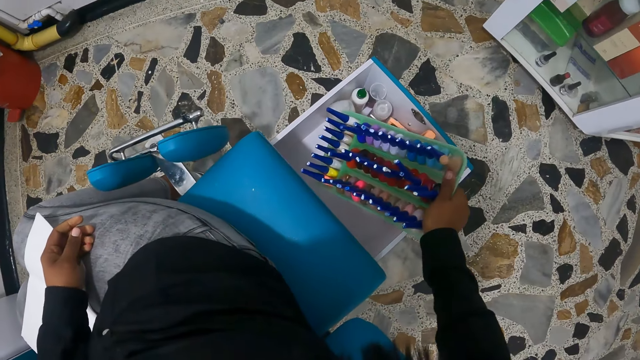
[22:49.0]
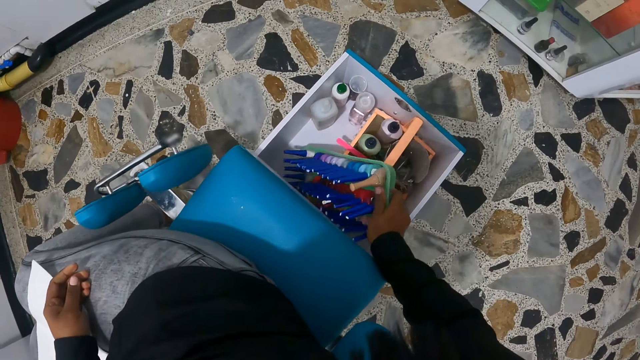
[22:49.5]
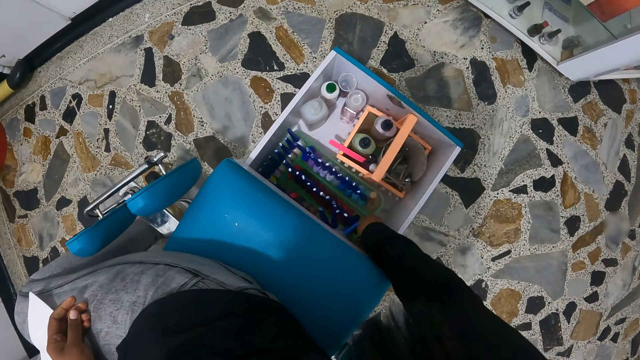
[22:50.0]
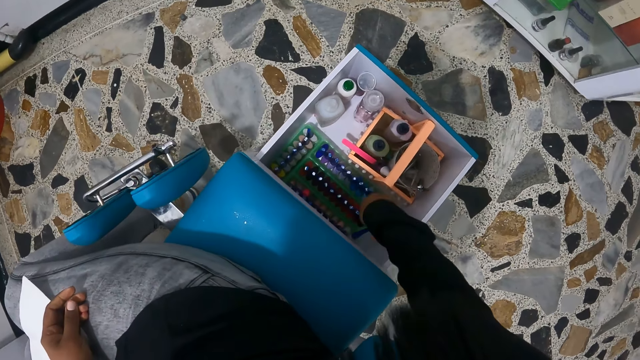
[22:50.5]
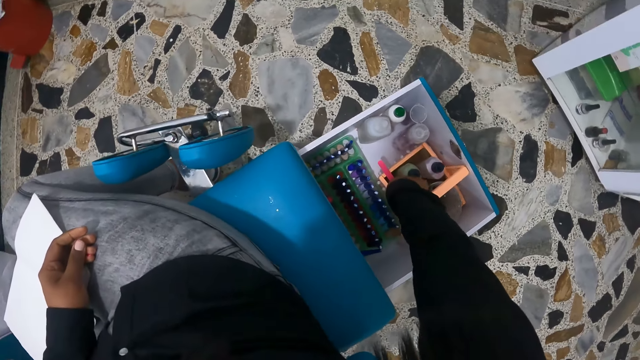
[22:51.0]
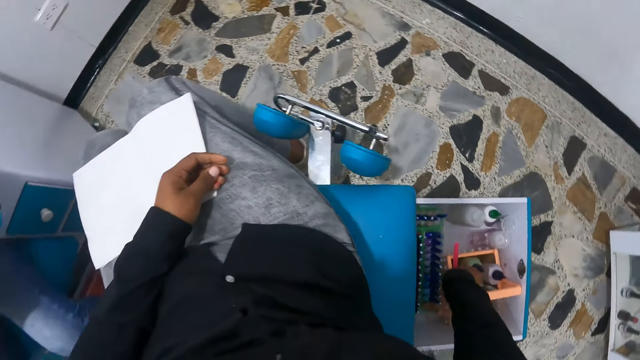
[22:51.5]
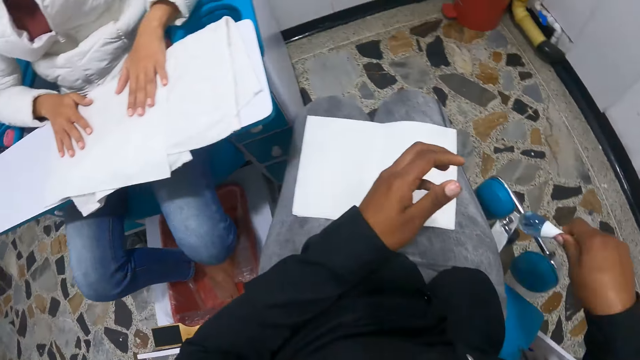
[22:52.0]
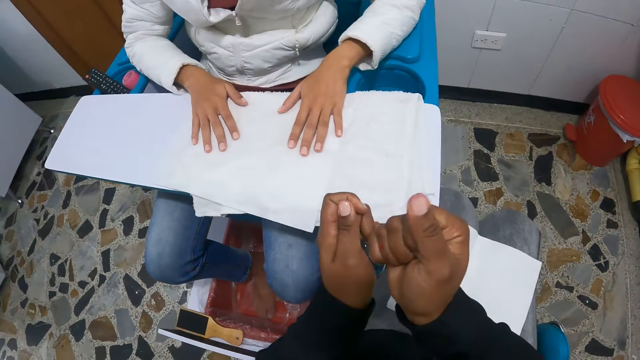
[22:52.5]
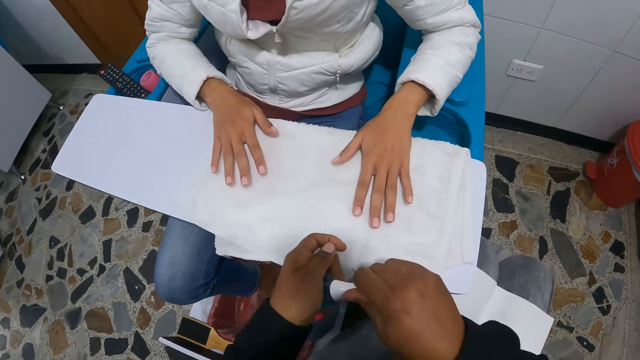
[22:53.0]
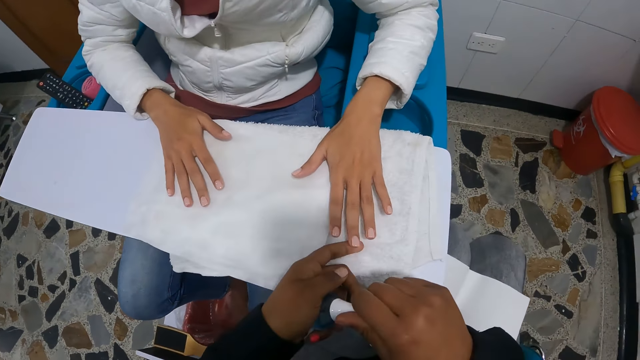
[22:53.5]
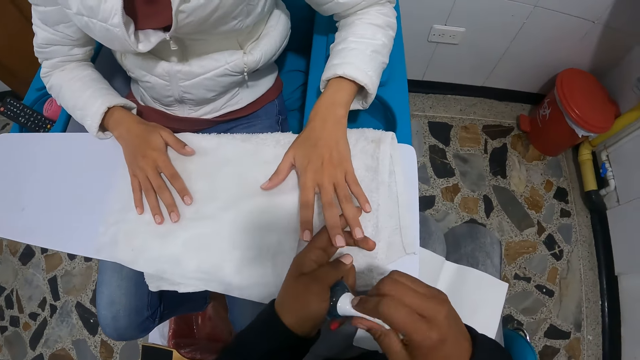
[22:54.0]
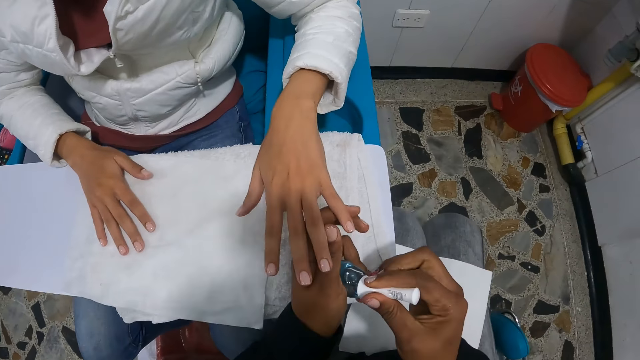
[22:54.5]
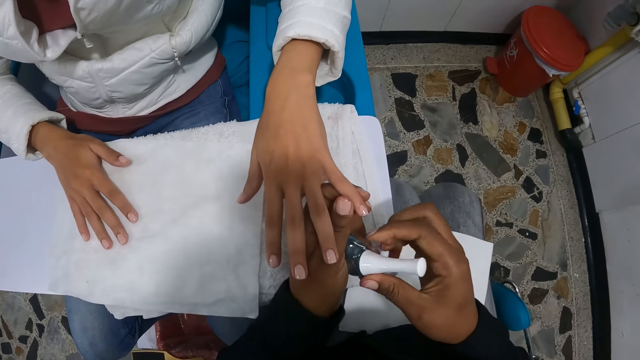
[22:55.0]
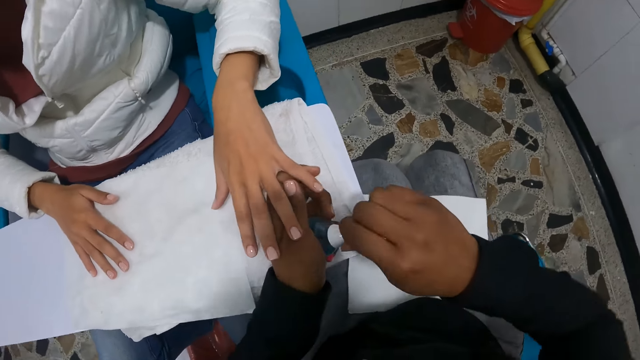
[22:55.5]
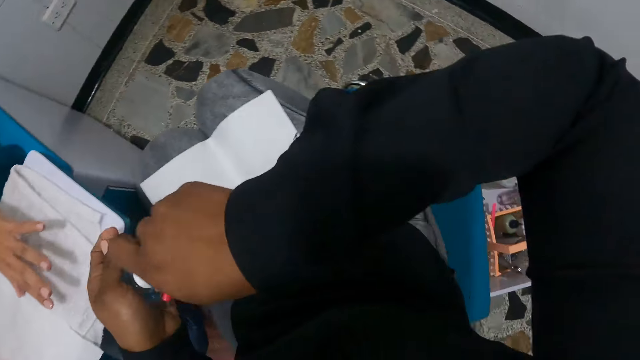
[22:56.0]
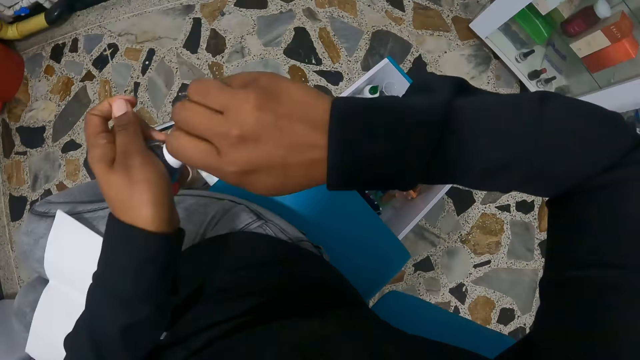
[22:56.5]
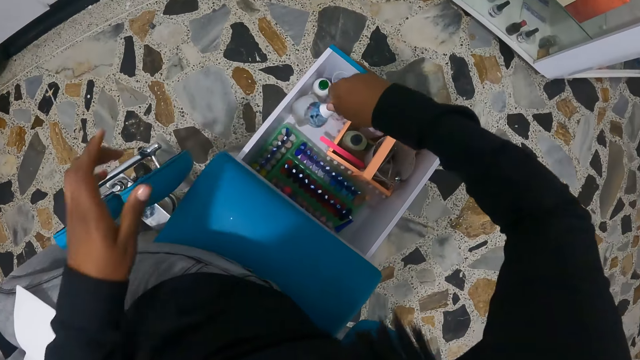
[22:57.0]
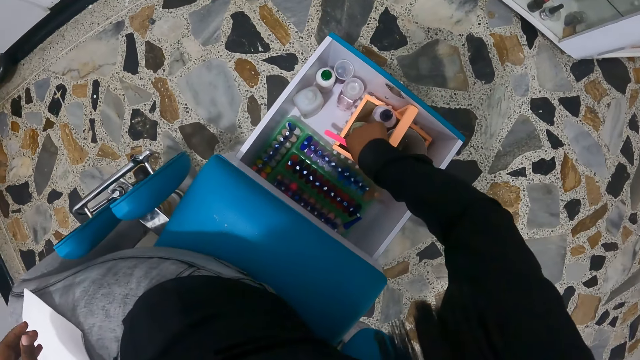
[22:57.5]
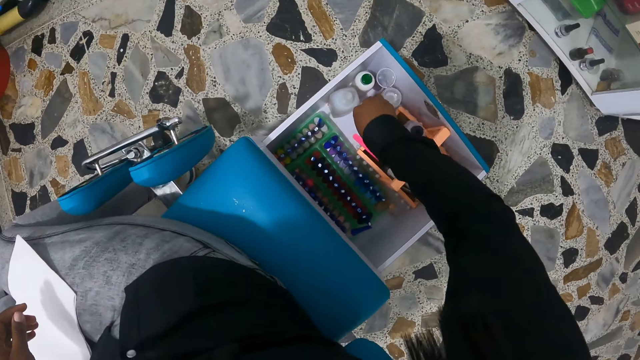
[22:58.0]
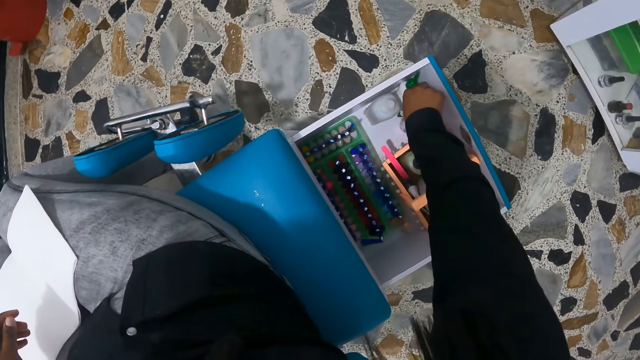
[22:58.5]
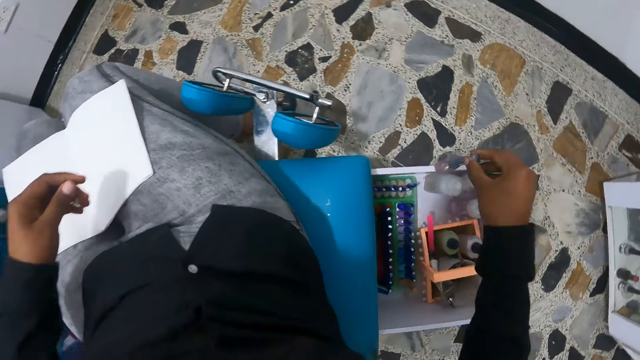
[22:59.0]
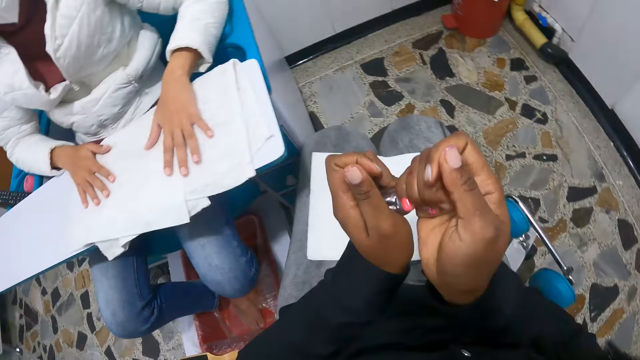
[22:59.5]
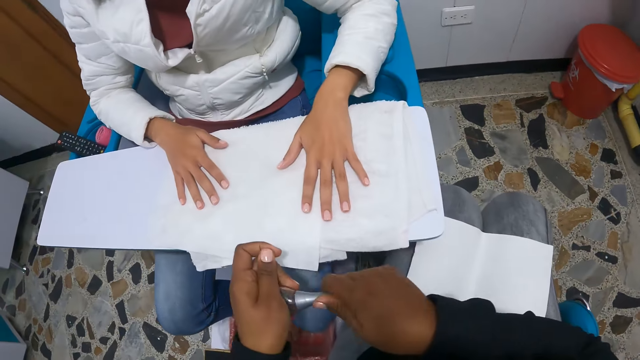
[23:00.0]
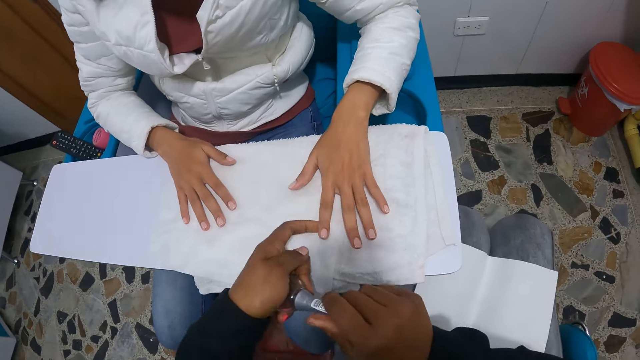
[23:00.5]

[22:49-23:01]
The camera wearer drops the tray in a drawer with her right hand. She picks up a bottle of nail polish from the drawer with her right hand. The woman places both hands on the table. The camera wearer holds the bottle of nail polish with both hands. She puts the nail polish on the left hand. She opens the bottle of nail polish with both hands. She lifts the left hand of the woman with her left hand. She holds a finger of the woman with her left hand. She closes the bottle of nail polish with both hands. She lifts her left hand from the bottle of nail polish. She drops the bottle of nail polish into the drawer with her right hand. She picks up the bottle of nail polish from the drawer with her right hand. She holds the bottle of nail polish with both hands. She puts the nail polish on the left hand. She opens the bottle of nail polish with both hands.

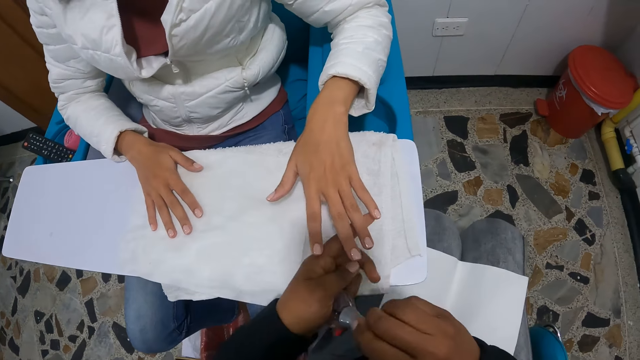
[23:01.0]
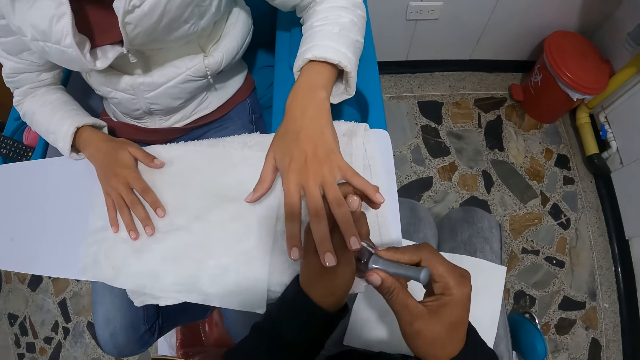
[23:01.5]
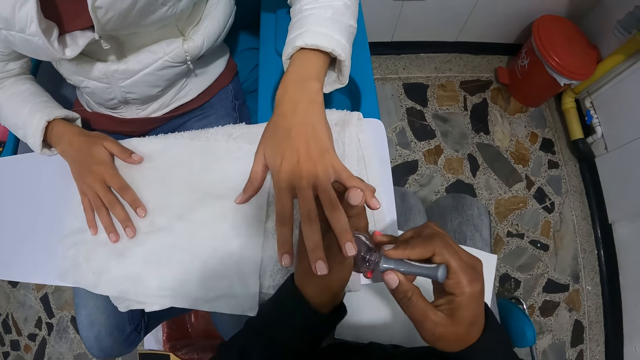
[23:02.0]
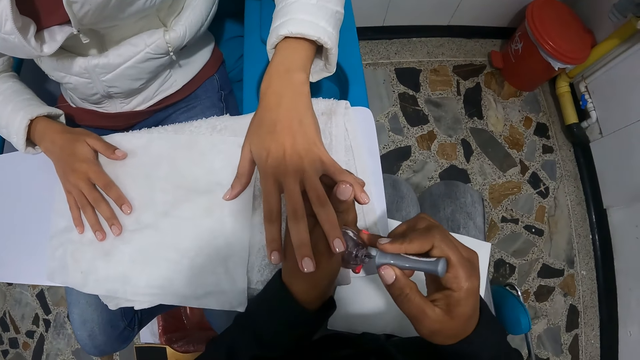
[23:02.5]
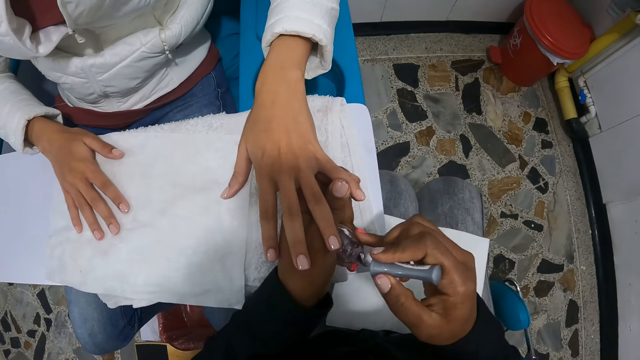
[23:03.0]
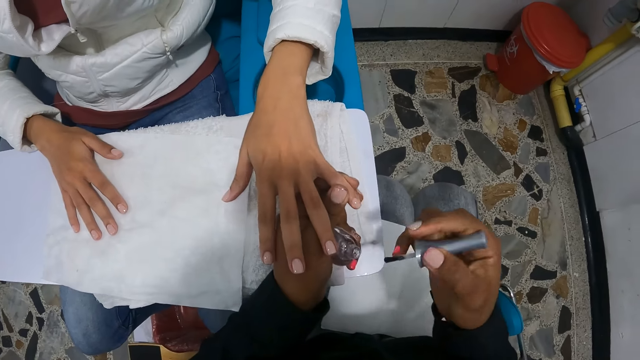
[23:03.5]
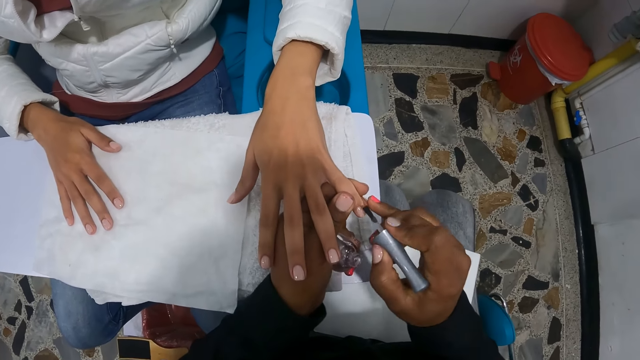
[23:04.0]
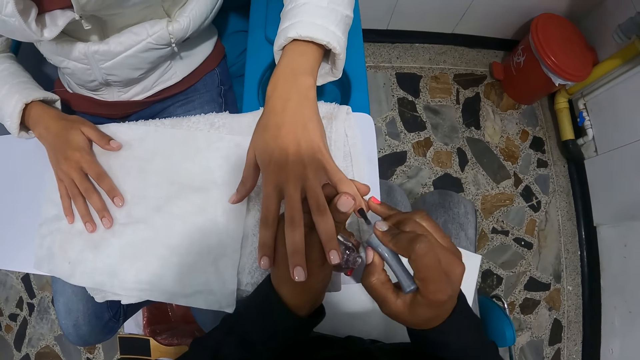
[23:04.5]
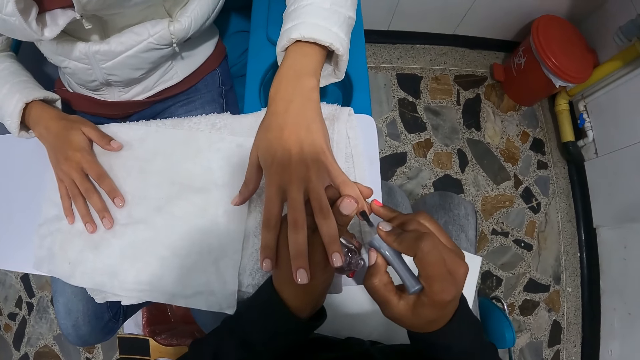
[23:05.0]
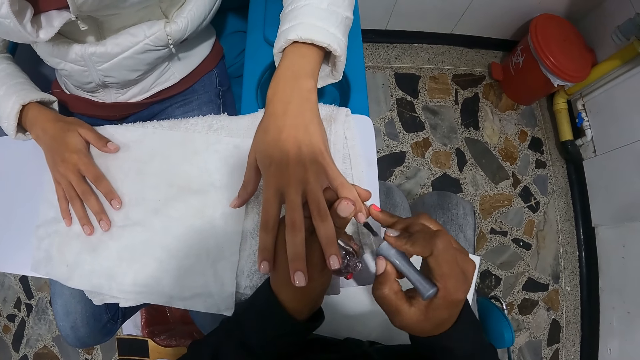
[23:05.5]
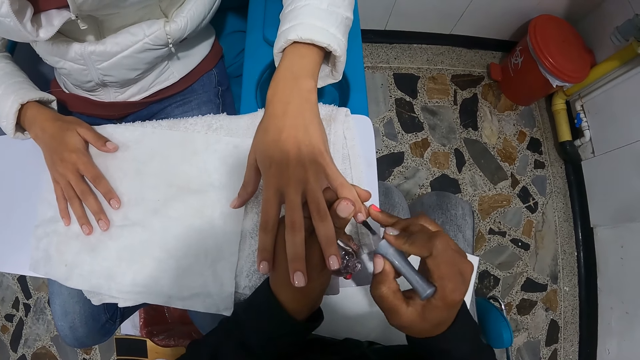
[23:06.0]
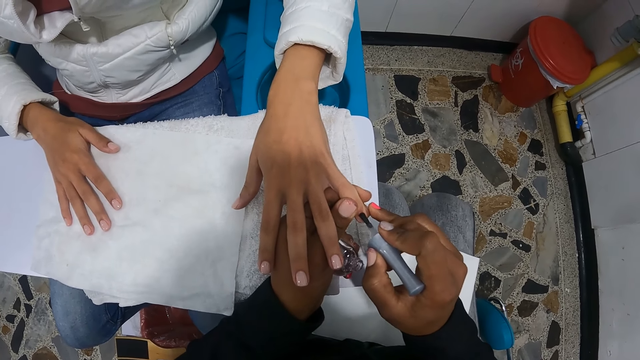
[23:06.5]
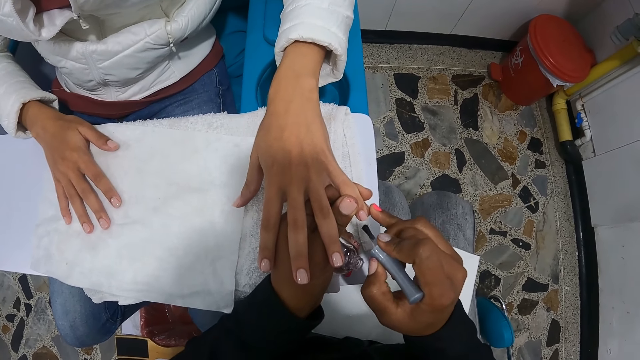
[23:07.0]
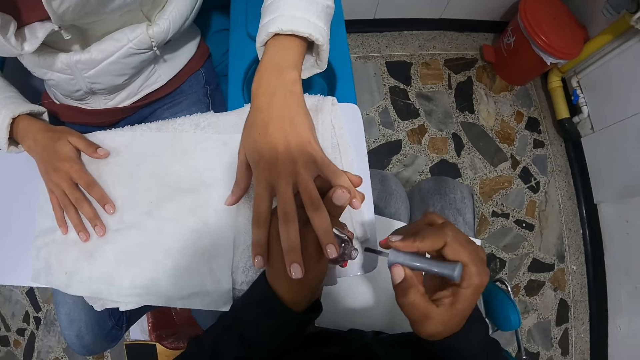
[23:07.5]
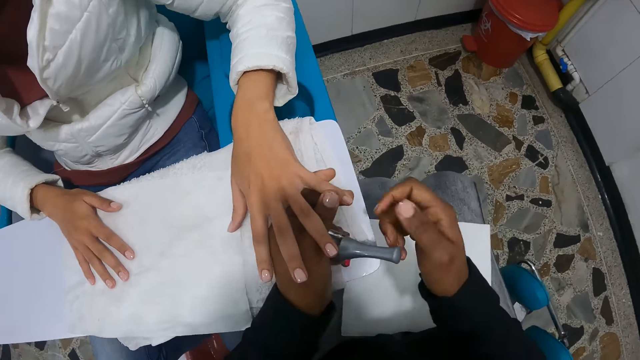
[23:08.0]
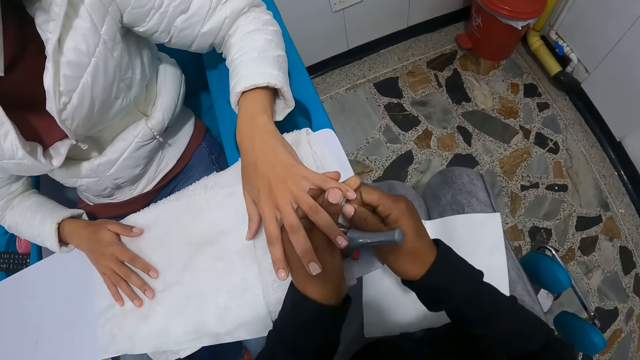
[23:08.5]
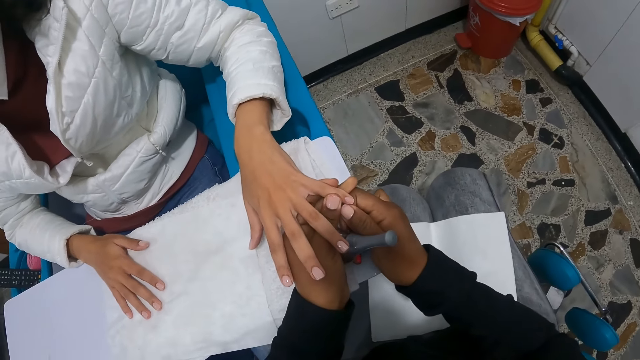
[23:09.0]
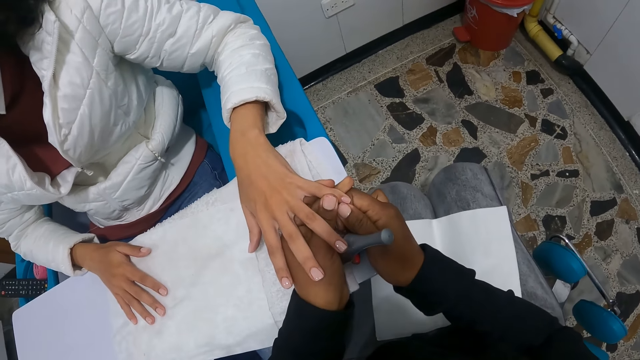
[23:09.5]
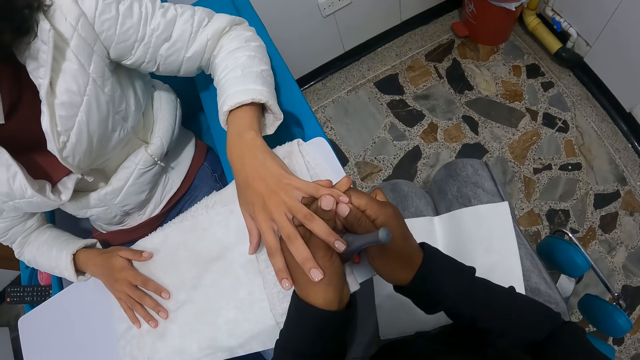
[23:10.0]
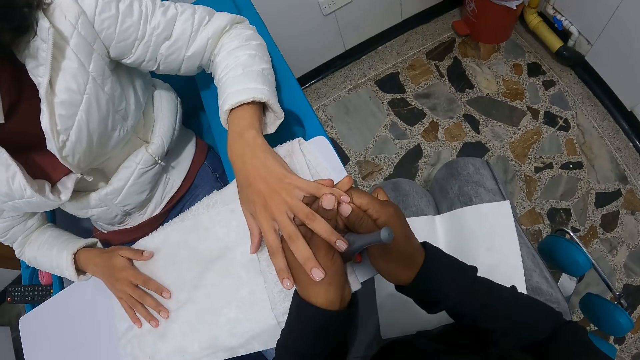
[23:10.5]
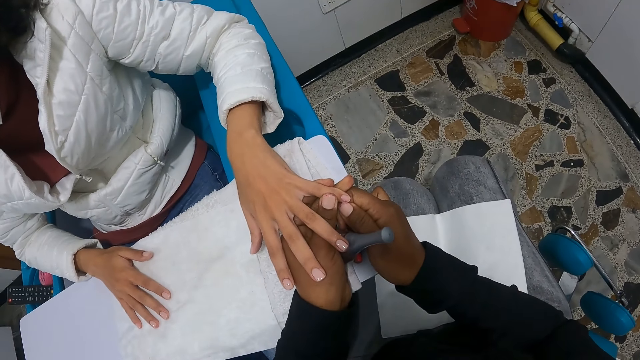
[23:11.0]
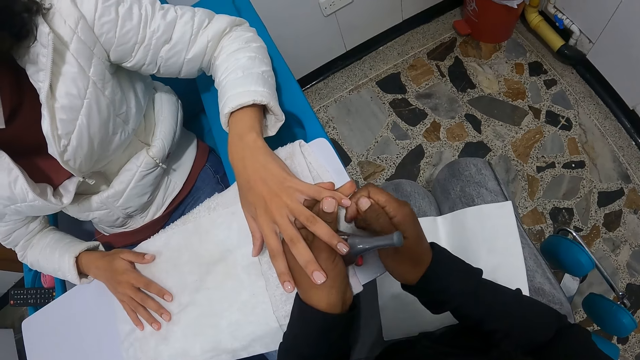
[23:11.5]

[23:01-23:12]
The camera wearer lifts the left hand of the woman with her left hand. She holds a finger of the woman with her left hand. She rubs a nail brush on the bottle. She lifts the nail polish brush from the bottle of nail polish with her right hand. She paints the fingernail of the woman with the nail polish brush in her right hand. She drops the nail polish brush into the bottle of nail polish with her right hand. She cleans the finger of the woman with her right hand.
